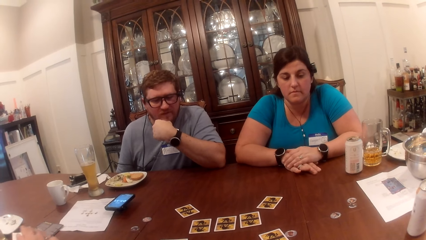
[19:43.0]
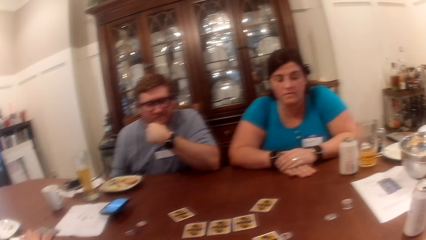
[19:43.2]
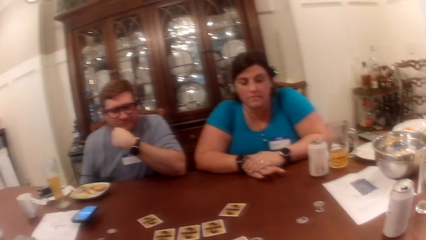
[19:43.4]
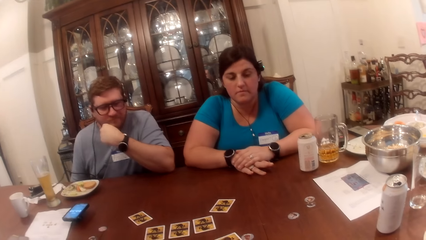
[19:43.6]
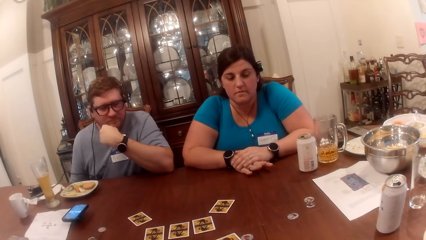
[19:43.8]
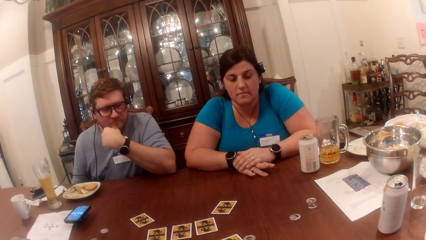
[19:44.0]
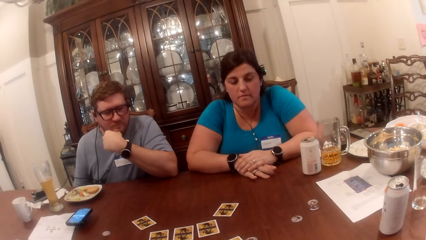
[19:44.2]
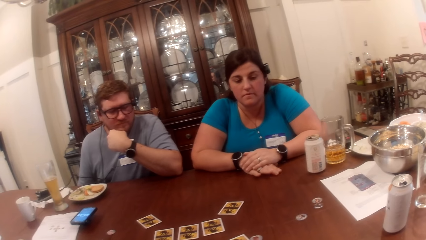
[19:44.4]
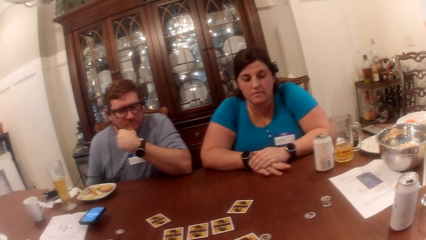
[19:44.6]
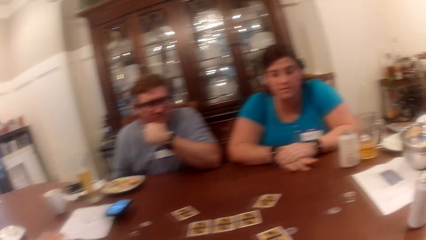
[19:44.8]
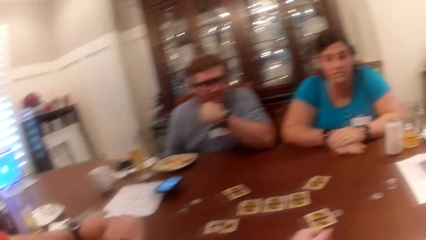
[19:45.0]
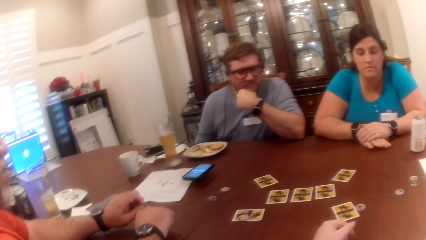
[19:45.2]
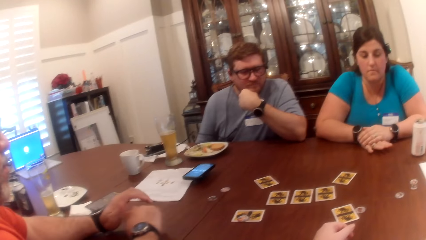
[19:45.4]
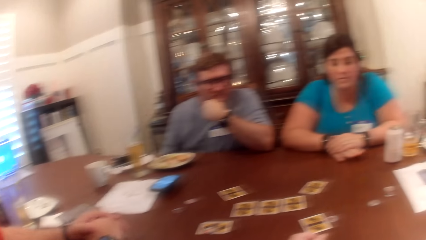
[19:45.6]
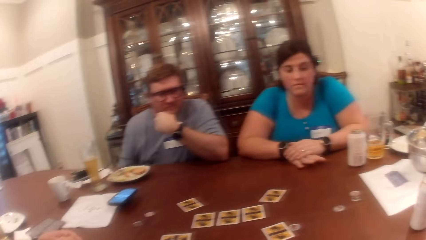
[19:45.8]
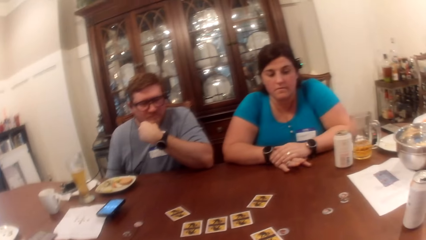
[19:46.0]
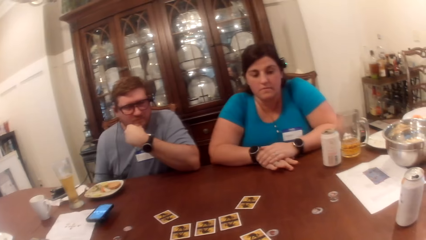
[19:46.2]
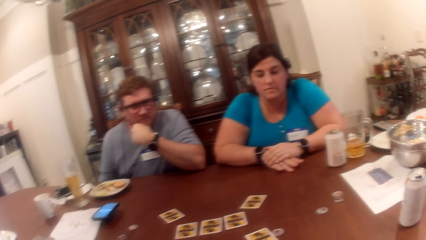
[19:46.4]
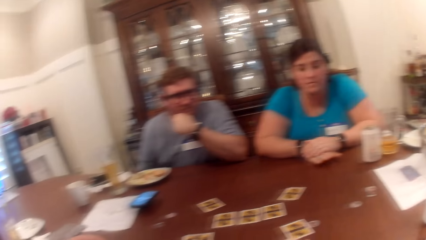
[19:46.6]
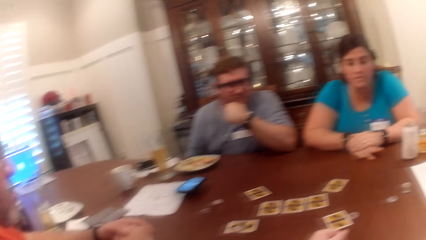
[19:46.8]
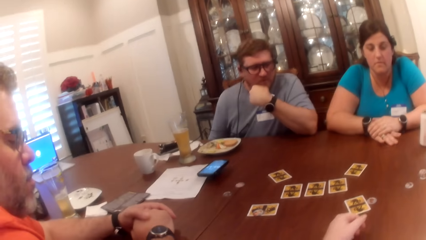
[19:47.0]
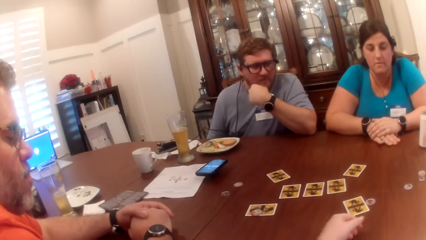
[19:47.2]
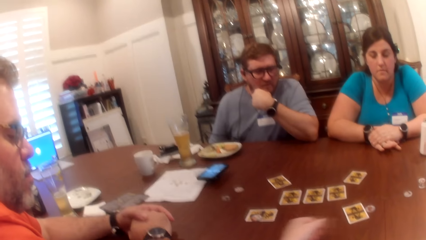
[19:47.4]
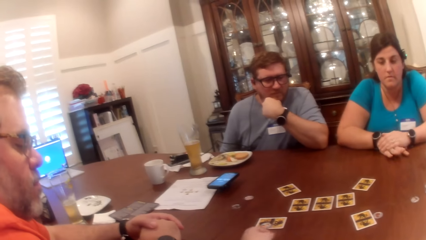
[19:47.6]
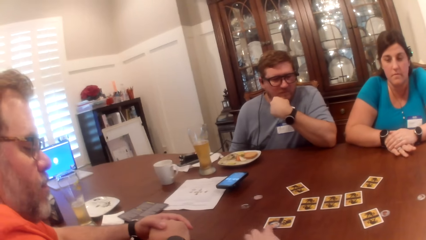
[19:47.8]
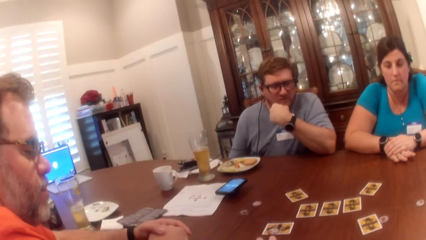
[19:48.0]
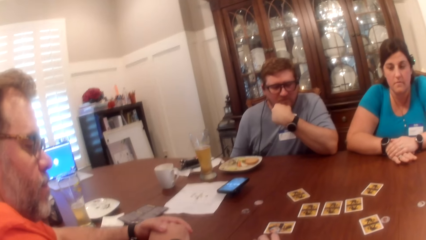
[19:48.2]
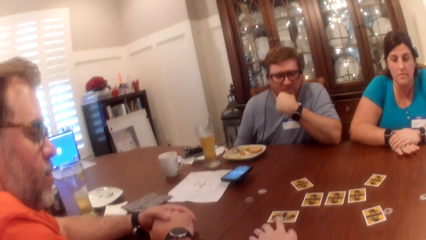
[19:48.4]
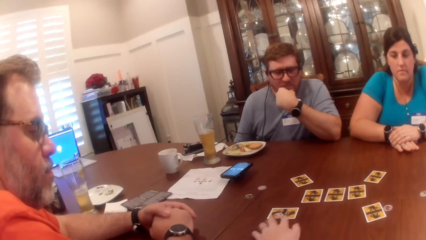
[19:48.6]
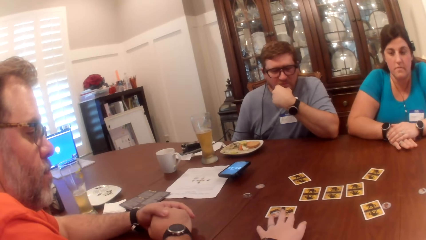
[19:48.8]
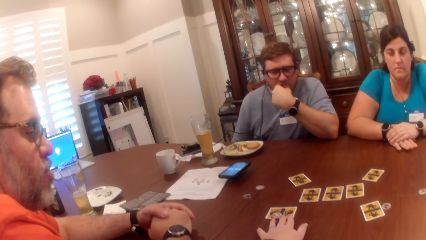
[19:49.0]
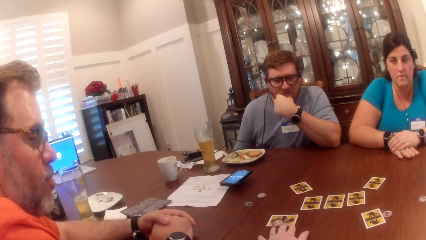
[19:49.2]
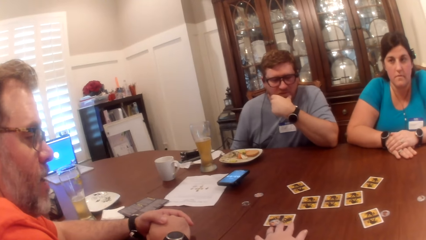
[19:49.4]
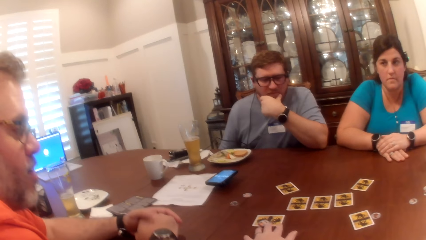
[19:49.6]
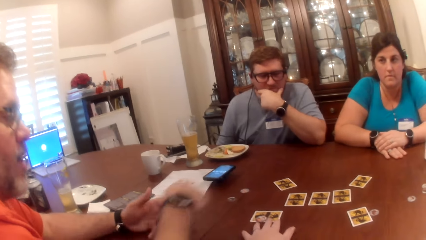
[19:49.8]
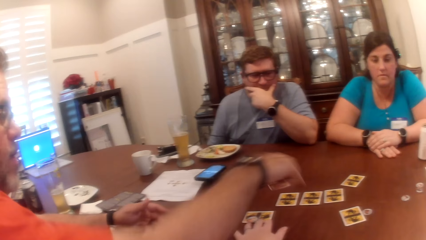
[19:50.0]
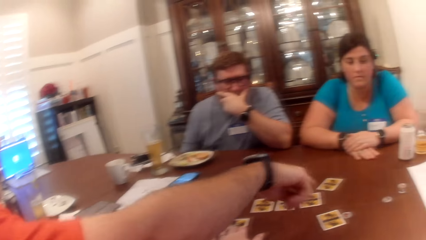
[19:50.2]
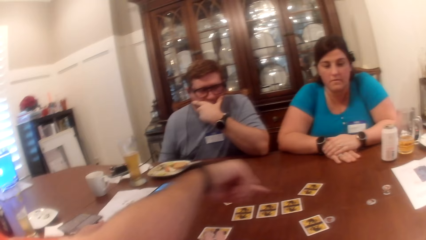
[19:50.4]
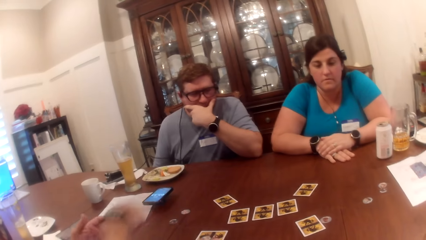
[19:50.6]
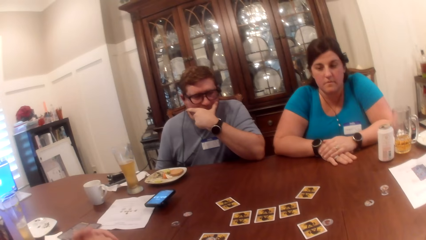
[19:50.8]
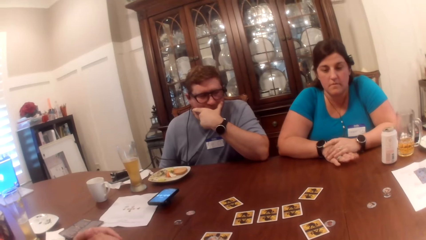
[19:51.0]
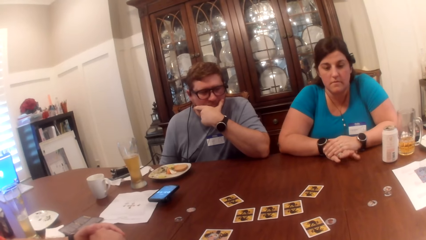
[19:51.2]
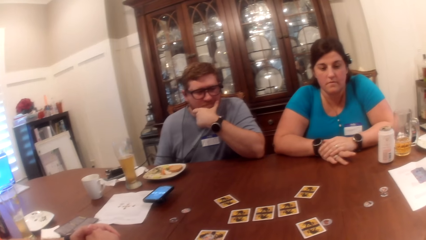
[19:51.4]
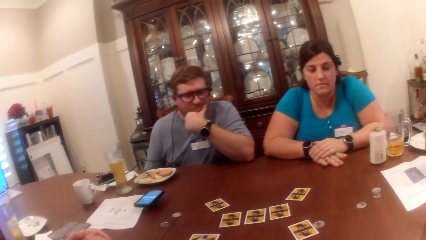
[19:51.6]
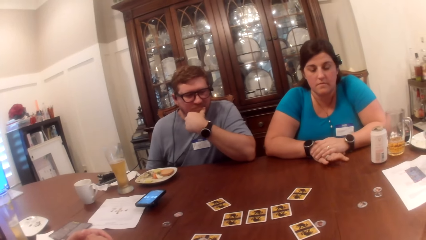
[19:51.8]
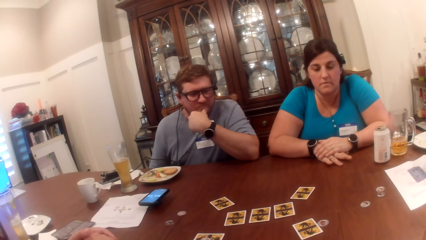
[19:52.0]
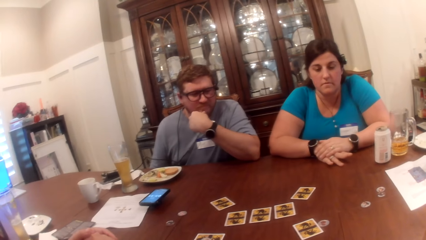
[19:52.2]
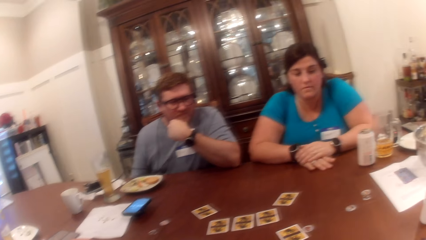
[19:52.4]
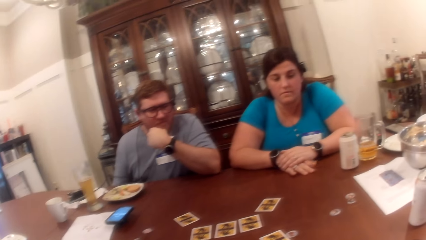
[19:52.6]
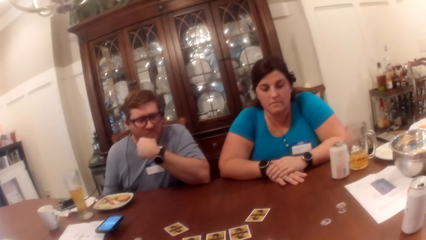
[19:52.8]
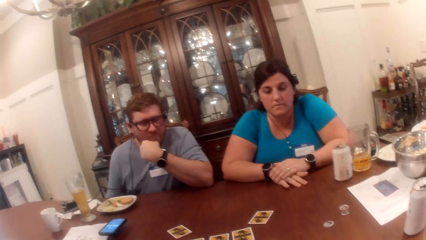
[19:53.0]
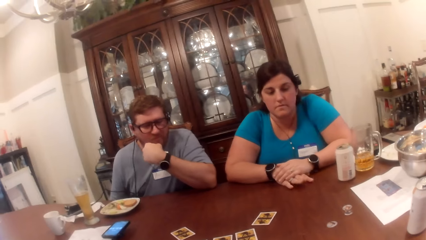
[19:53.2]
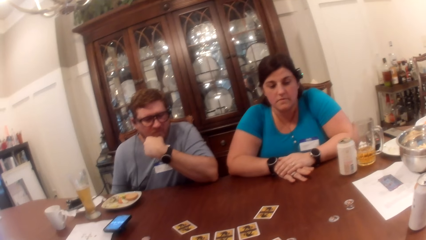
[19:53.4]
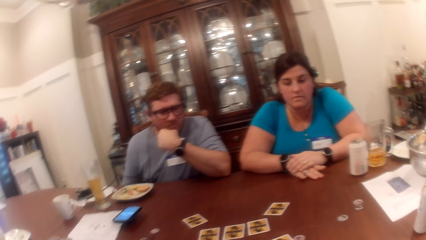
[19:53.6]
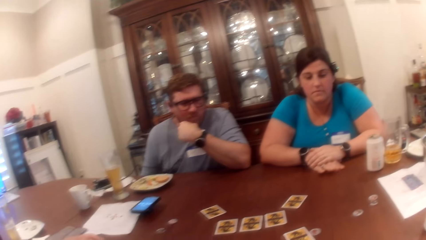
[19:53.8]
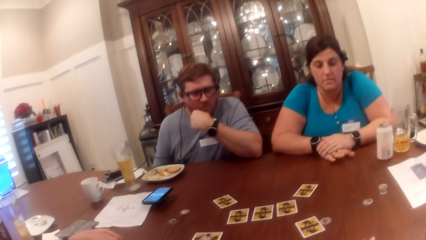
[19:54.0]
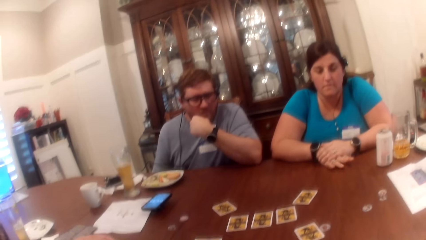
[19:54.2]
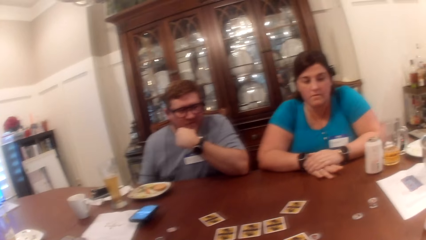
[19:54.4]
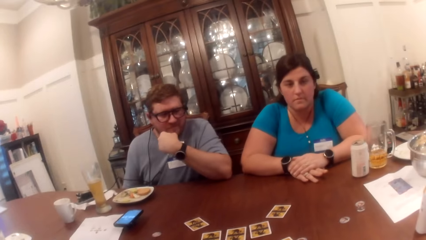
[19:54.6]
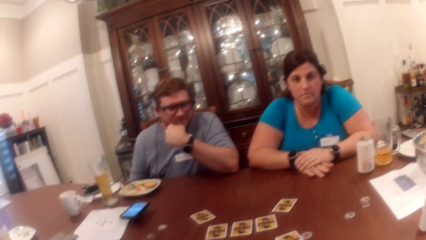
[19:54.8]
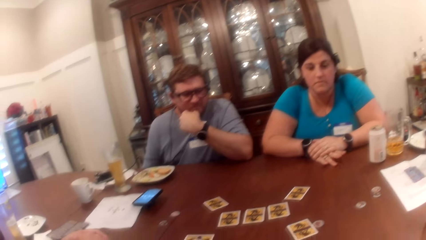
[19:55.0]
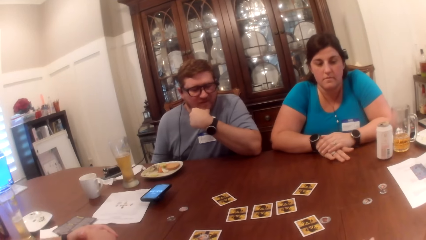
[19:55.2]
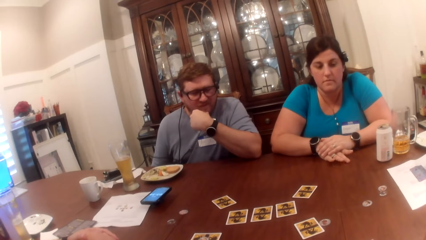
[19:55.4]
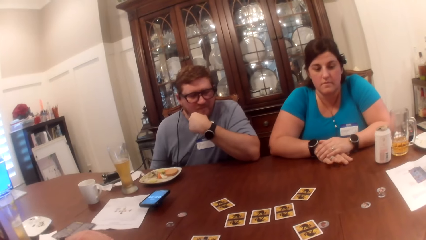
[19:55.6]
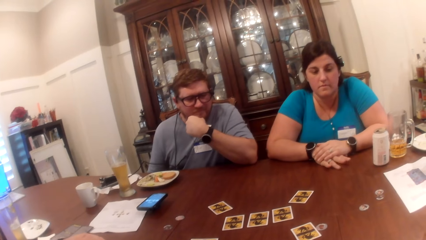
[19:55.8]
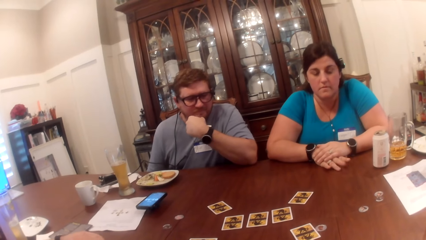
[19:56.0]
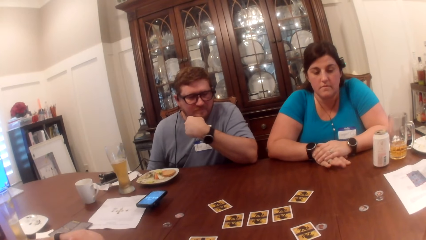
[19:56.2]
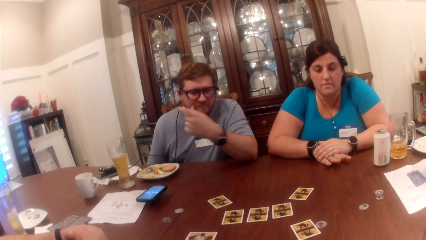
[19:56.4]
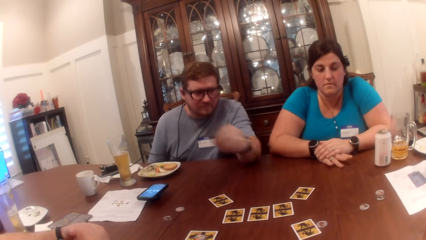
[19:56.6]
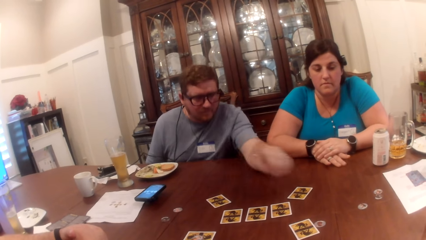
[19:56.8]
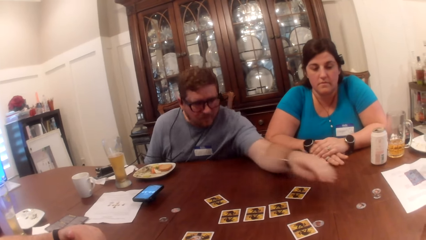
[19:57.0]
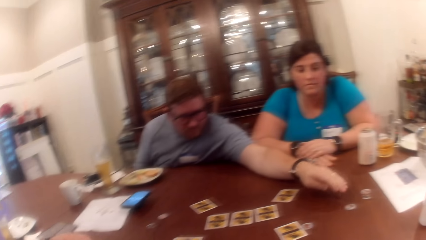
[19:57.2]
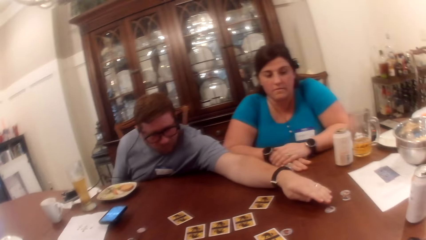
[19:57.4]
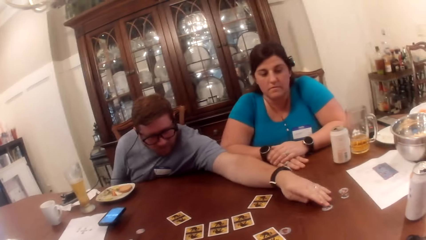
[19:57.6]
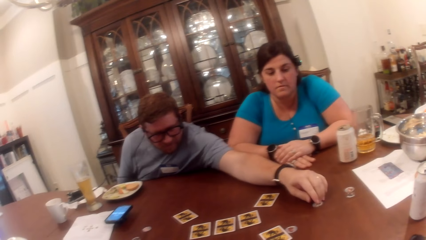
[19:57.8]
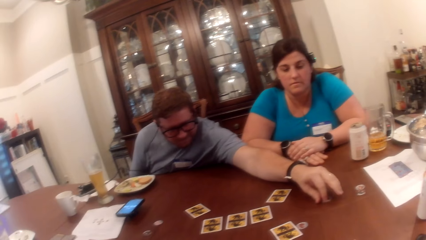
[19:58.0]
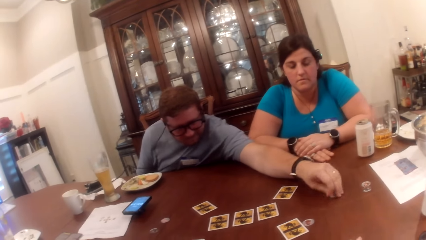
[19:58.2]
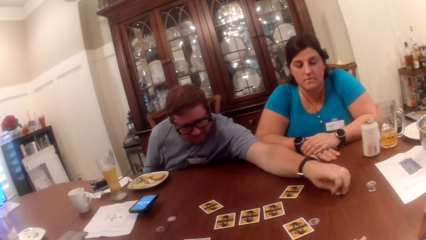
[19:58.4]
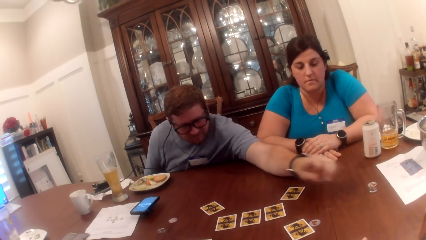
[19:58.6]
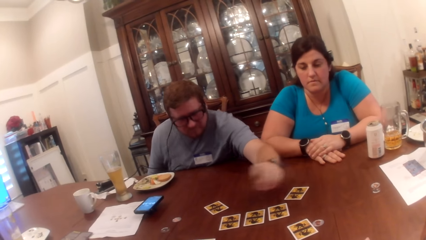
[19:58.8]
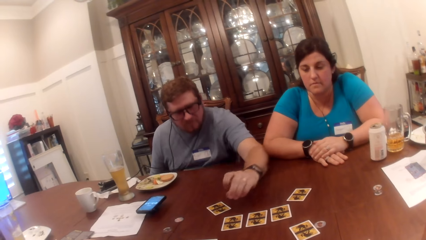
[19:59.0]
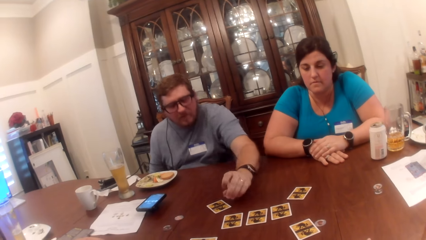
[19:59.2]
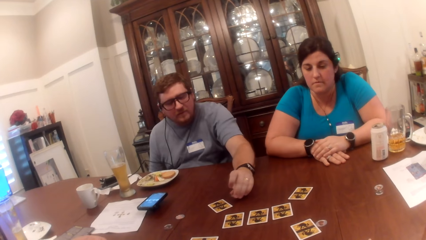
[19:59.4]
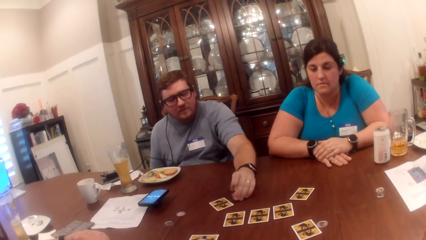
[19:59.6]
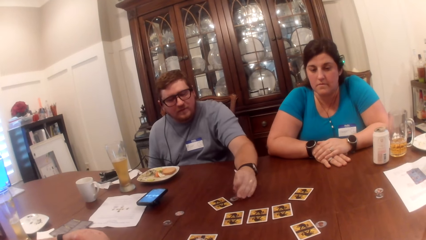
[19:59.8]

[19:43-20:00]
The camera wearer looks around the table. She touches a card on the table with her left hand. A man gesticulates with his right hand. He points at the cards on the table. A woman taps the table with her right hand. The camera wearer looks around the table. The woman taps the table with her right hand. Another man picks up a coin or token from the table with his left hand. He moves the token on the table. He drops the coin in his left hand.
